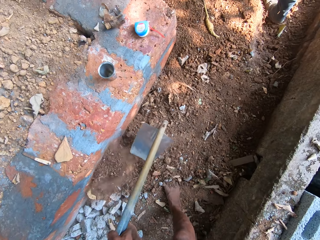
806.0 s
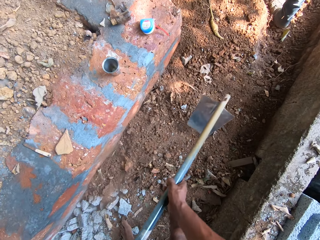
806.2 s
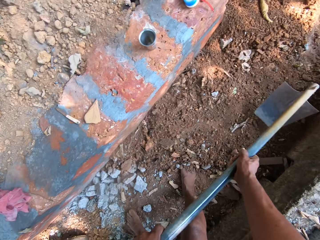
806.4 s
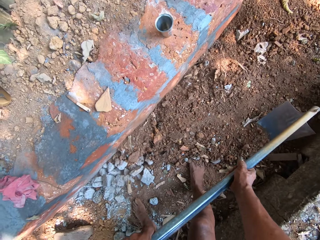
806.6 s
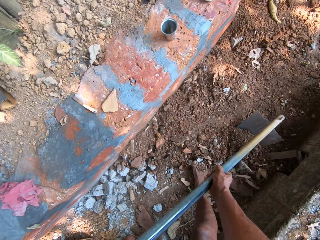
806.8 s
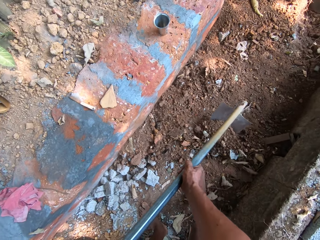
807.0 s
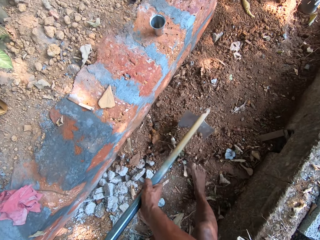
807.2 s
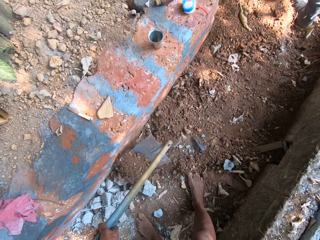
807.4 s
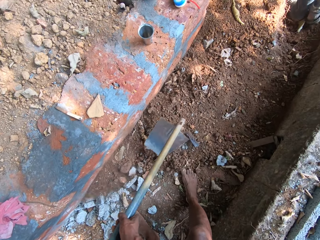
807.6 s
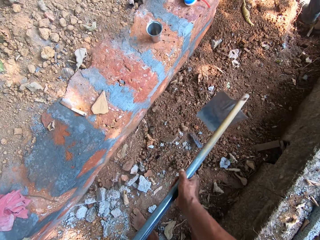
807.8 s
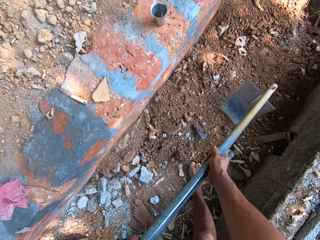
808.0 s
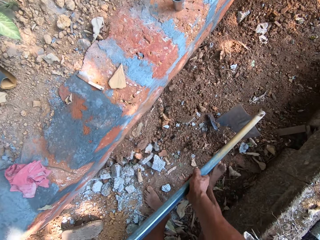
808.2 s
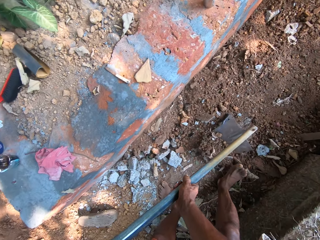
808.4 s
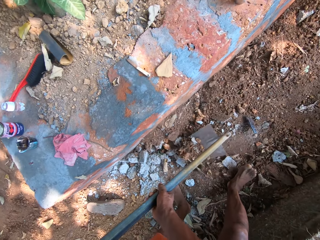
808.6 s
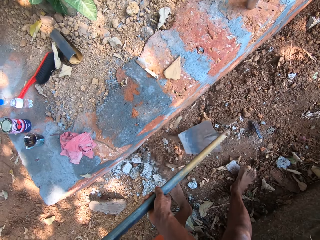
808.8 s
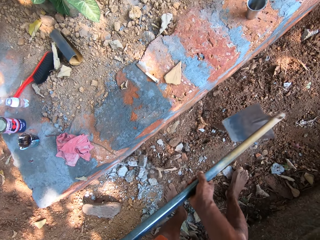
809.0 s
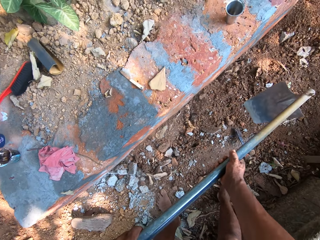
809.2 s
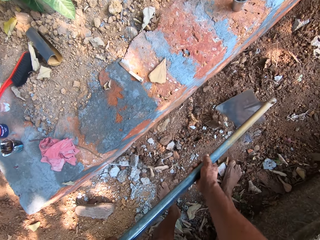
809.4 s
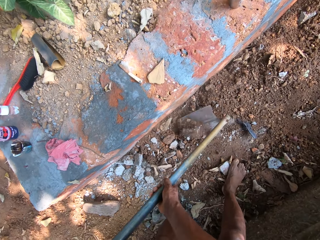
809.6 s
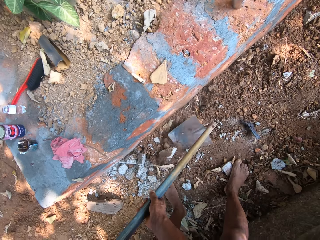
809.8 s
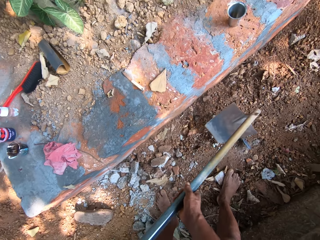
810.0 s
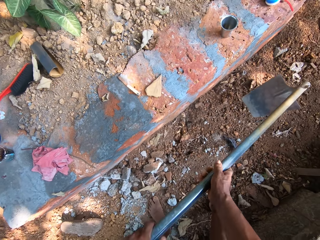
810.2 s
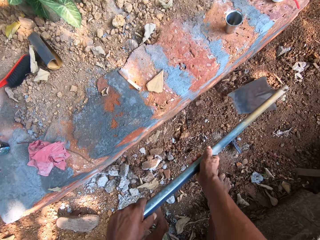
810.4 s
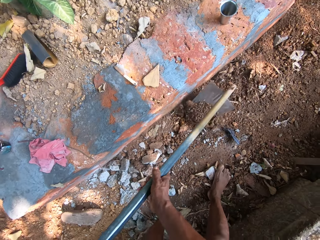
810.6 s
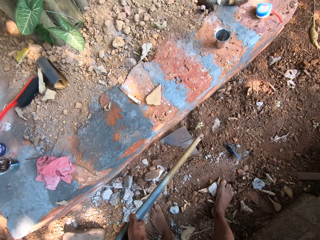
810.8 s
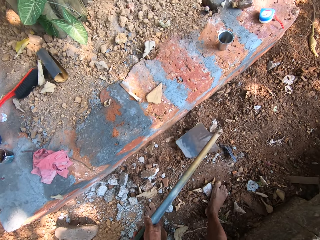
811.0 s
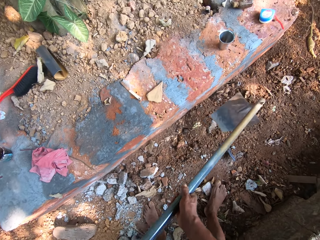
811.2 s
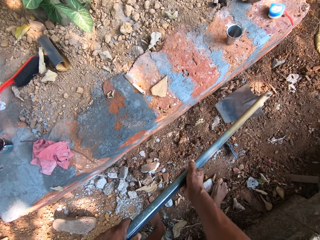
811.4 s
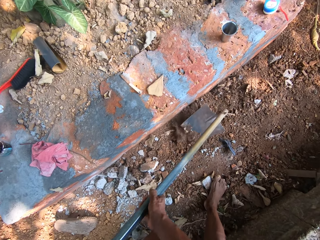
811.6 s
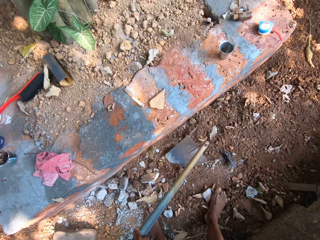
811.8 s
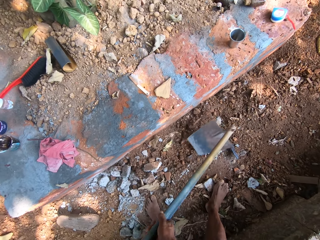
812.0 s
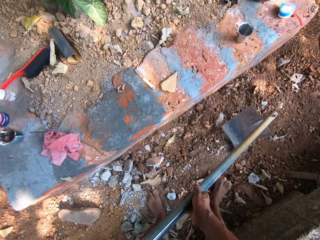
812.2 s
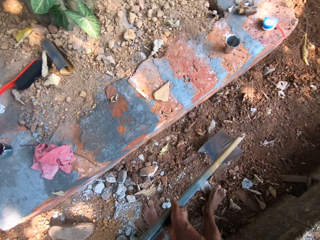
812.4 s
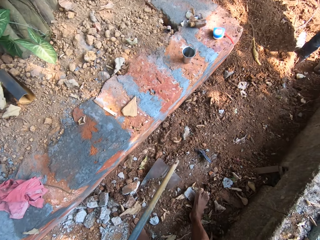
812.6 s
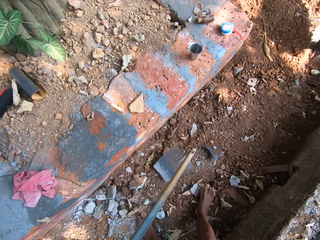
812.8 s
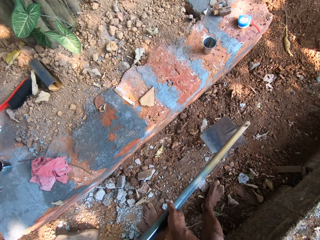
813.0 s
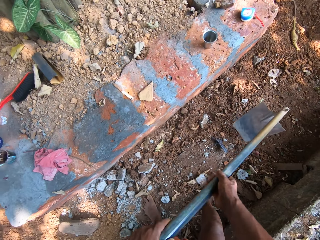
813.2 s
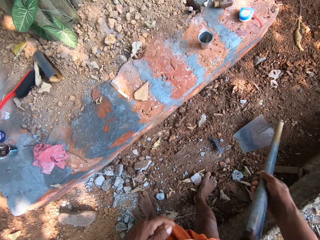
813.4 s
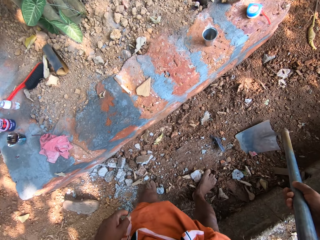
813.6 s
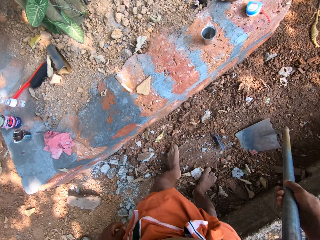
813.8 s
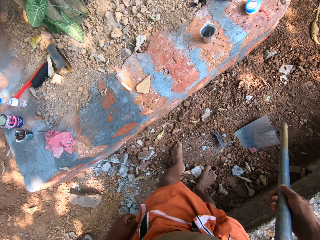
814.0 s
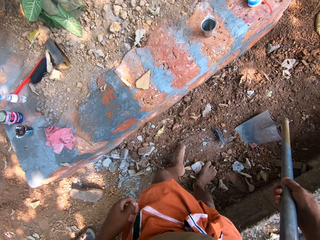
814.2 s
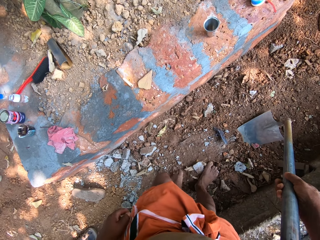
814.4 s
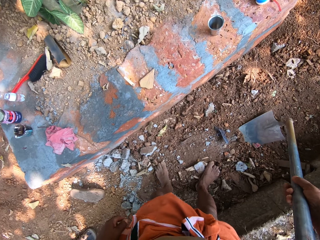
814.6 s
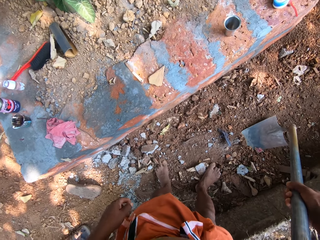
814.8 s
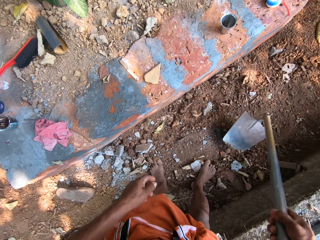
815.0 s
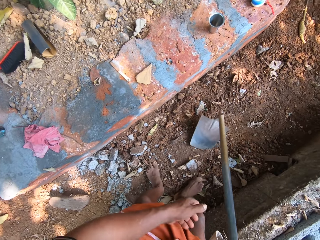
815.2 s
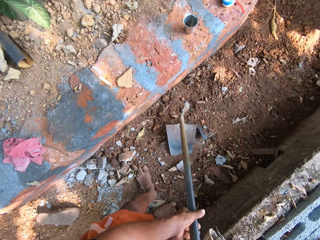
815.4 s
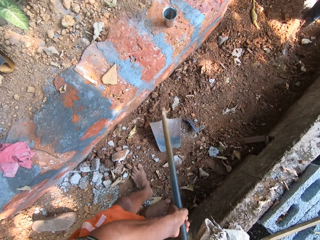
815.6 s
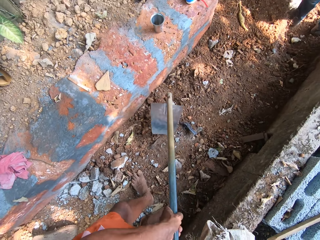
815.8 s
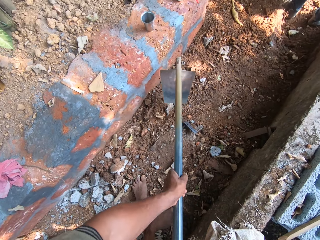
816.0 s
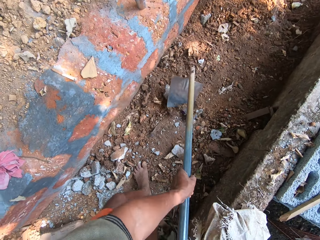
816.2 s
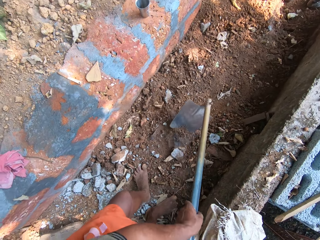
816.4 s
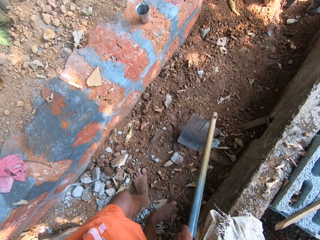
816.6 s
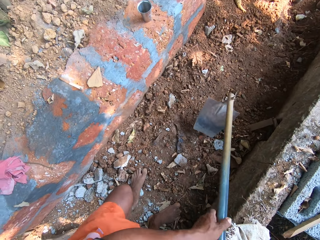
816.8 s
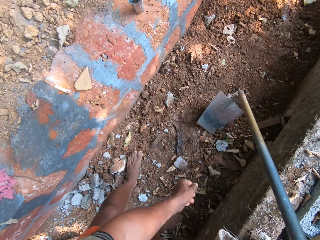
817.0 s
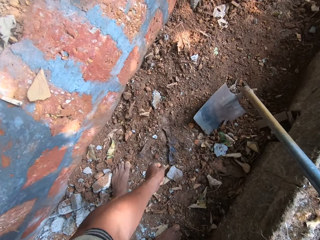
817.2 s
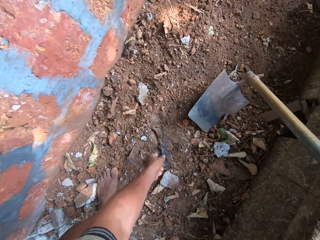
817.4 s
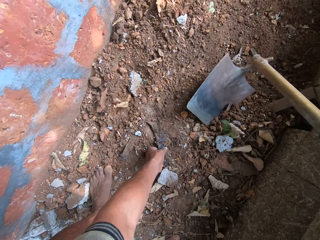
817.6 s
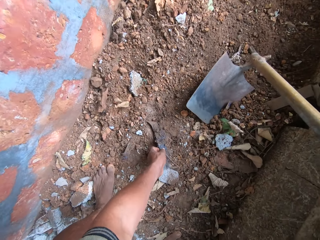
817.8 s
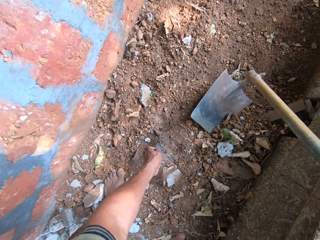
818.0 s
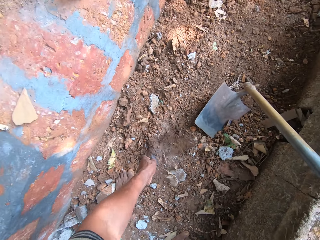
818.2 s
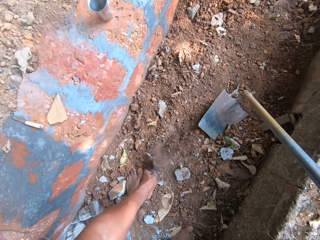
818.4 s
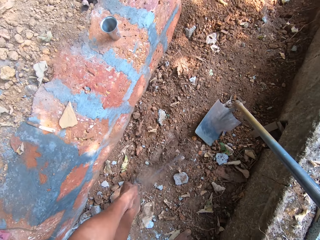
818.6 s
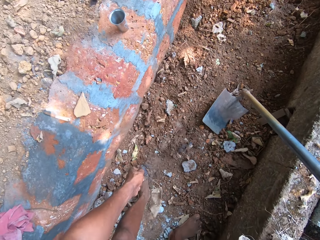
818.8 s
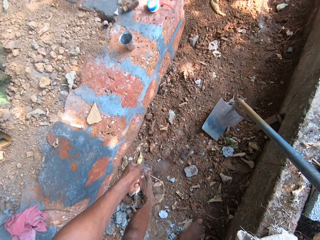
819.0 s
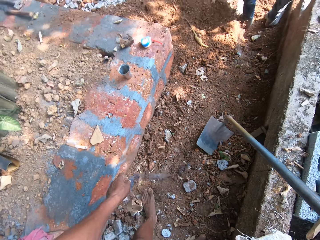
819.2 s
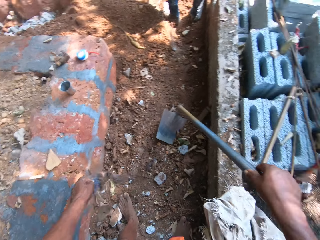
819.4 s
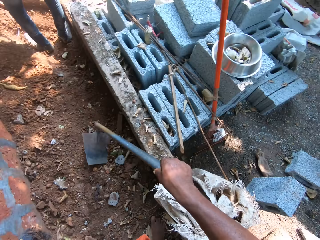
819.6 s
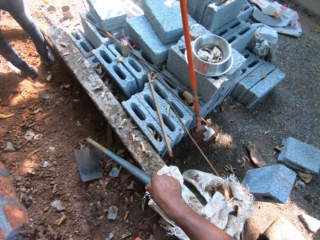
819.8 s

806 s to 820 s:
The camera wearer puts the fork down. He flaps the feet. He picks up the fork. He digs the ground with the fork. He pulls out a nylon from the ground with his left hand.

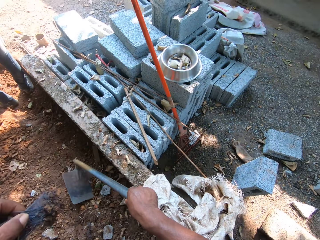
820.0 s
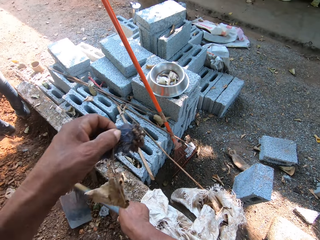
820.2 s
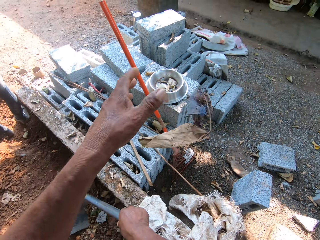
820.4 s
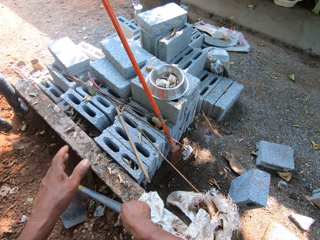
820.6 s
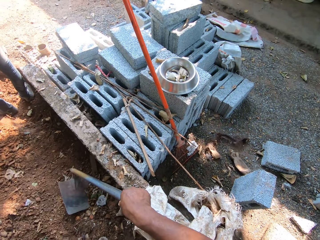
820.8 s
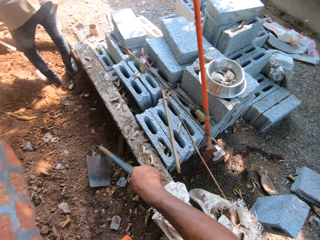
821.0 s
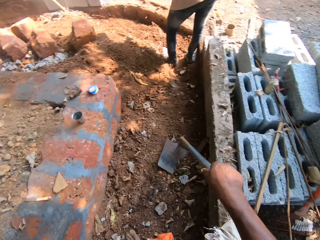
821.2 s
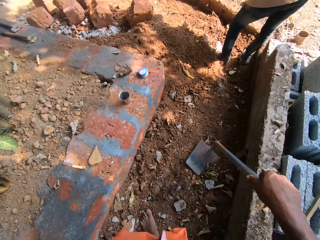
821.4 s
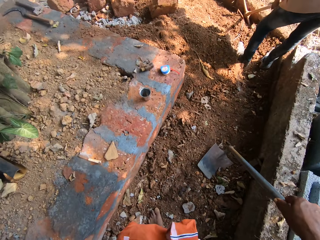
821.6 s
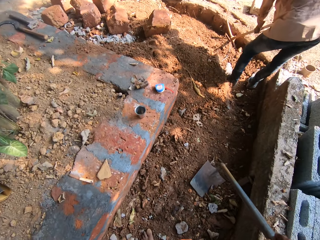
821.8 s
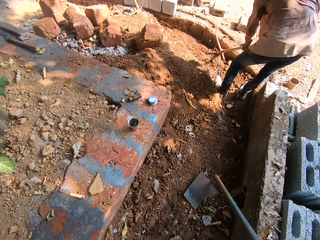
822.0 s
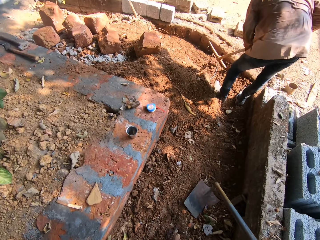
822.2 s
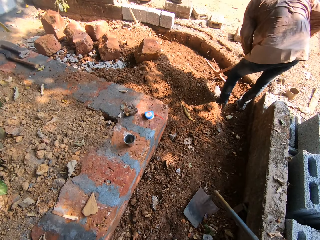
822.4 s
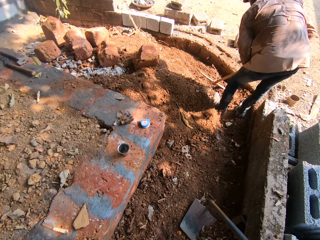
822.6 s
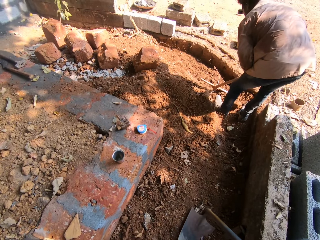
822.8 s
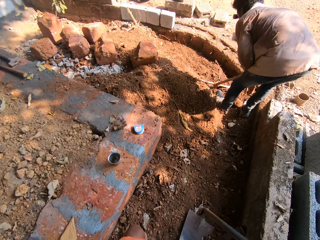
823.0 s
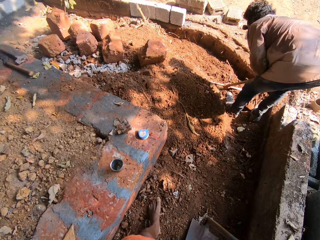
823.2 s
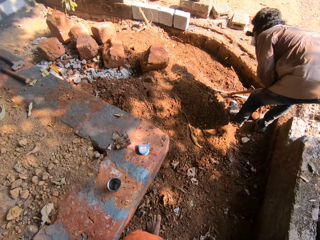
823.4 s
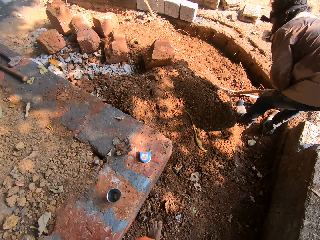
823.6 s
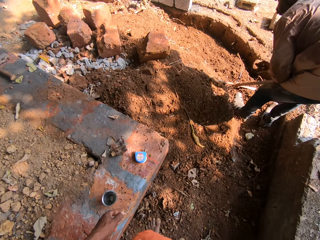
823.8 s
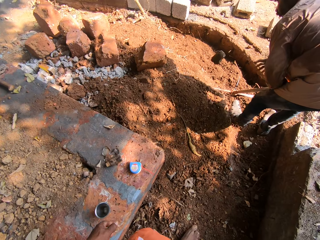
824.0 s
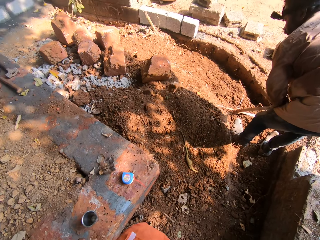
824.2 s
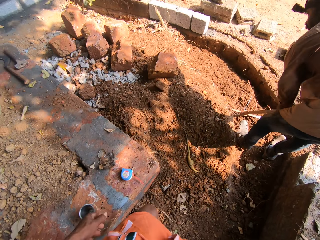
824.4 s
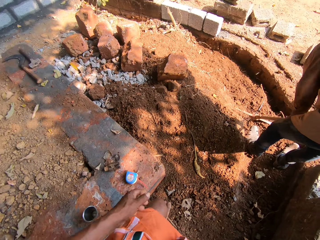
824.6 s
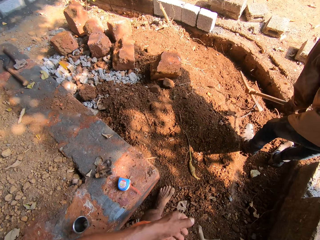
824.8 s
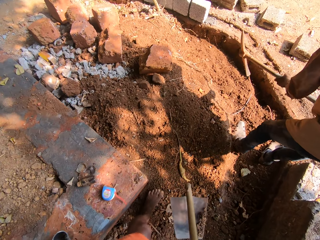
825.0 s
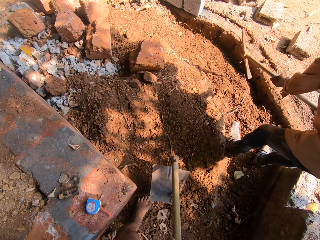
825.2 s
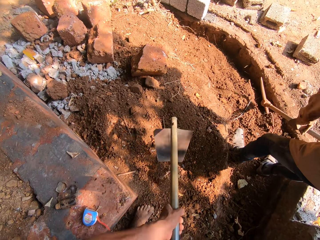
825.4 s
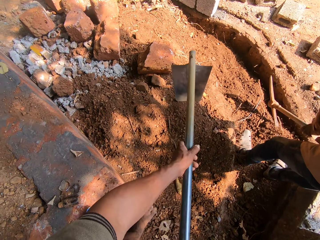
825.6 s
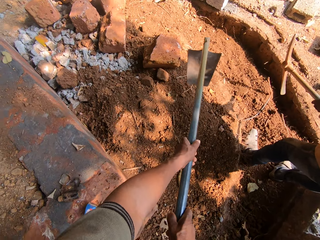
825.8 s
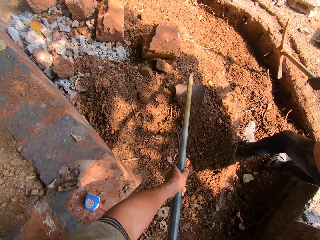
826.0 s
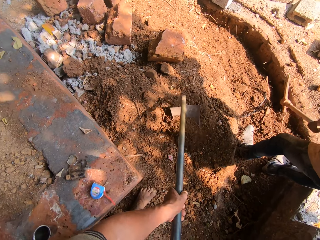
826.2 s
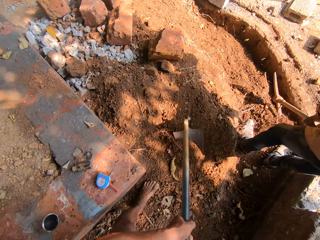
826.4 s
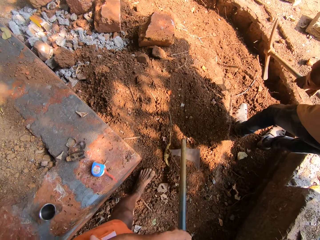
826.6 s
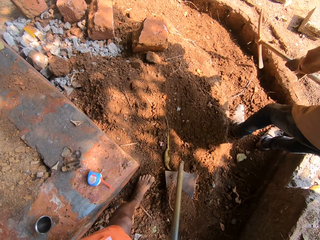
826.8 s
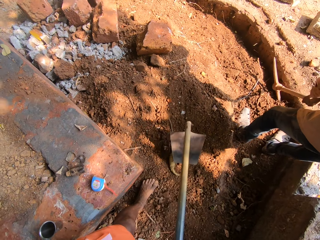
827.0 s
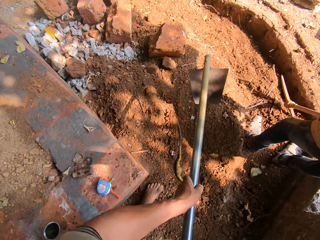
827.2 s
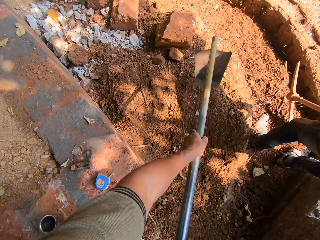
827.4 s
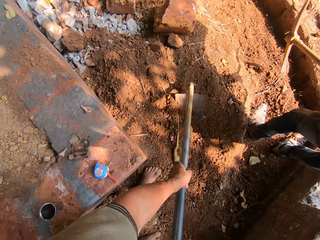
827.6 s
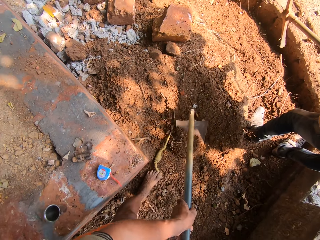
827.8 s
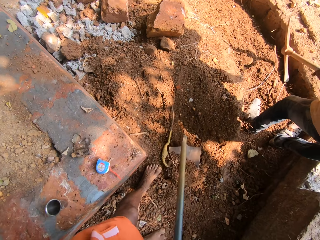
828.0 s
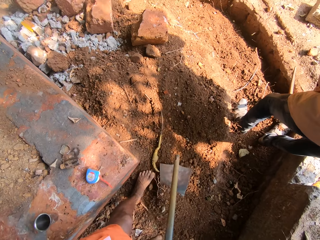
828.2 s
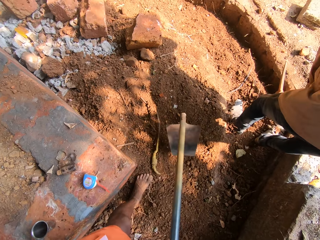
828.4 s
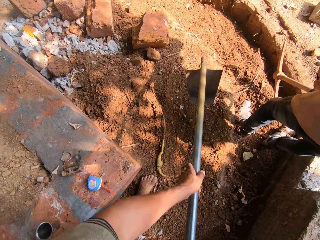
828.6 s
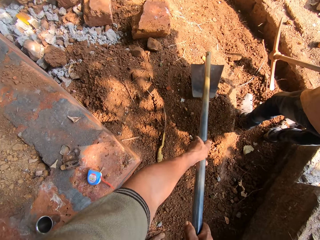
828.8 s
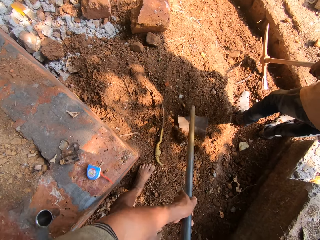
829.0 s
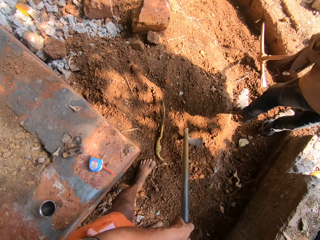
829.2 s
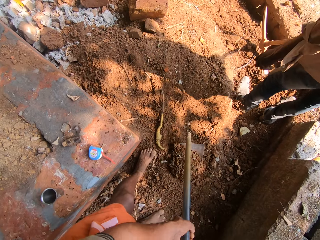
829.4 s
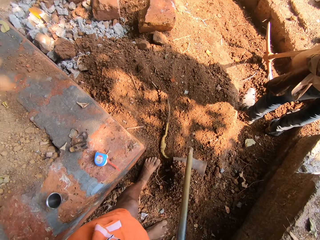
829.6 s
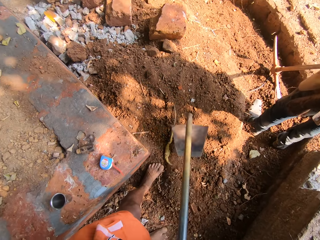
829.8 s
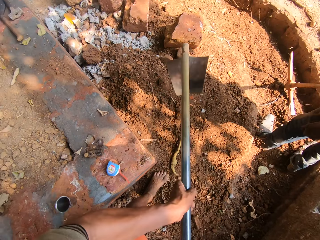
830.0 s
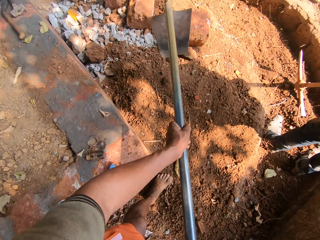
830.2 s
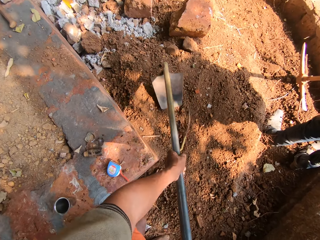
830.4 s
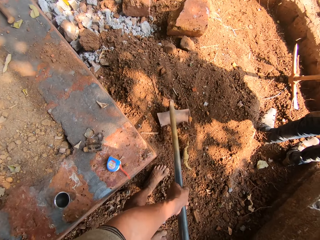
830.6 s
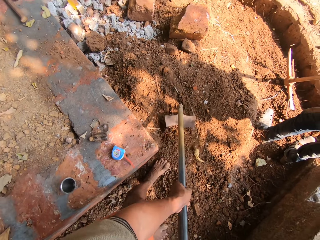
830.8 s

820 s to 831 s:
The camera wearer throws the nylon away with his left hand. He walks with a fork on the construction site. The man picks a stone from the ground with his right hand. The man throws out the stone in his right hand. The man digs the ground with the pick axe in both hands. The camera wearer clears the ground with the shovel in both hands. He ploughs the ground using a hoe.
